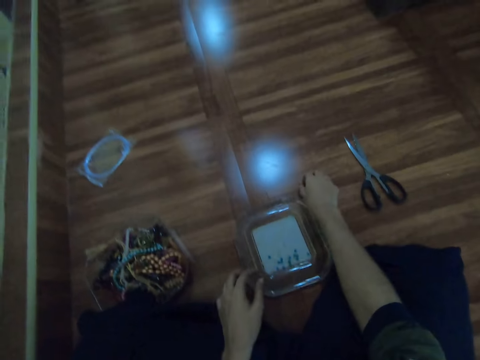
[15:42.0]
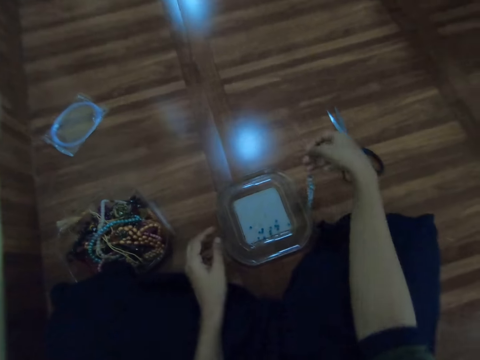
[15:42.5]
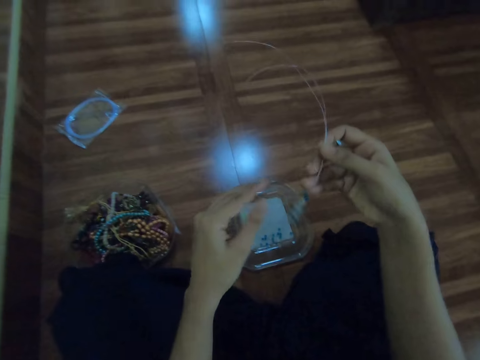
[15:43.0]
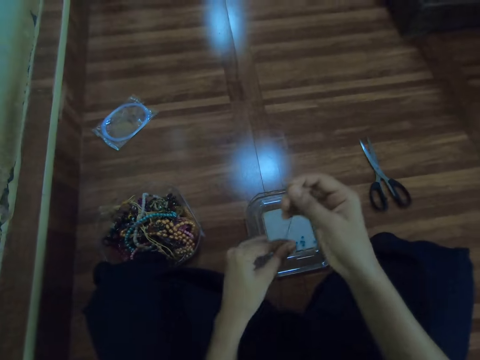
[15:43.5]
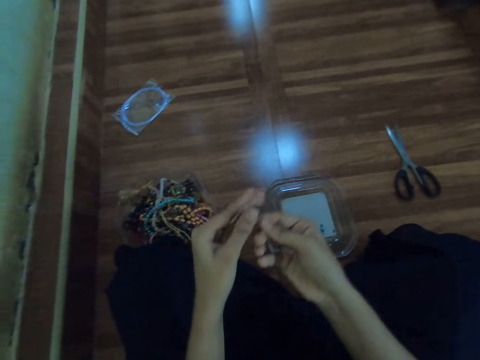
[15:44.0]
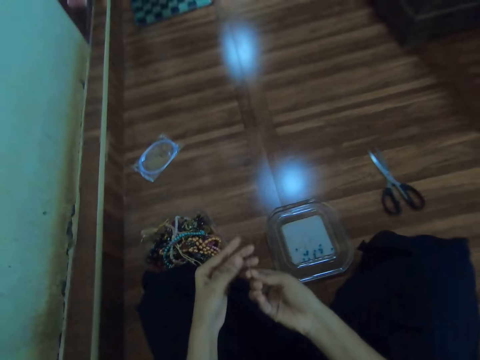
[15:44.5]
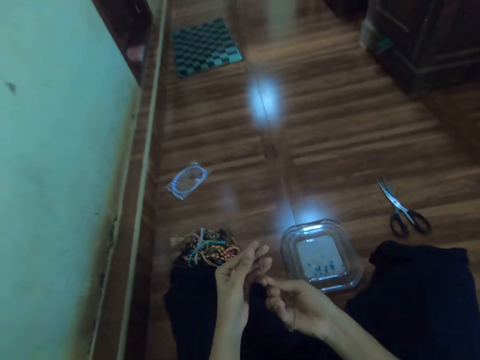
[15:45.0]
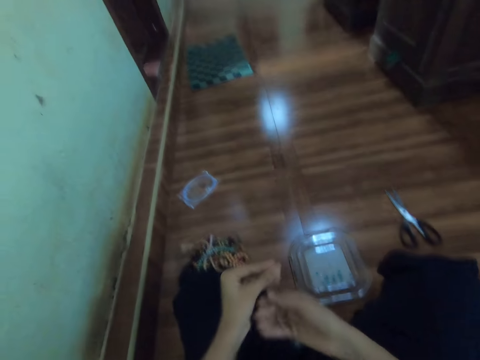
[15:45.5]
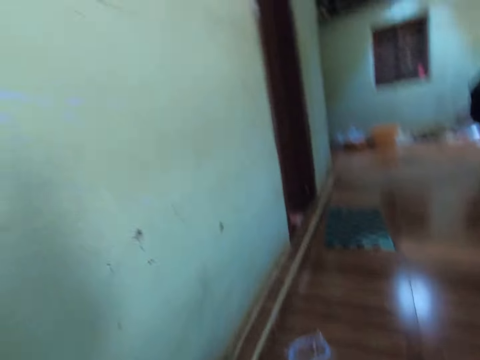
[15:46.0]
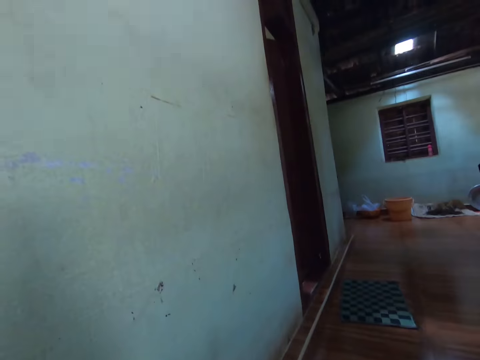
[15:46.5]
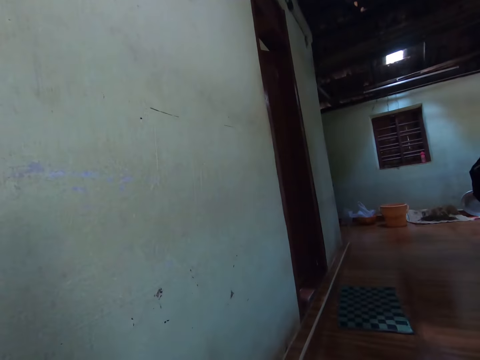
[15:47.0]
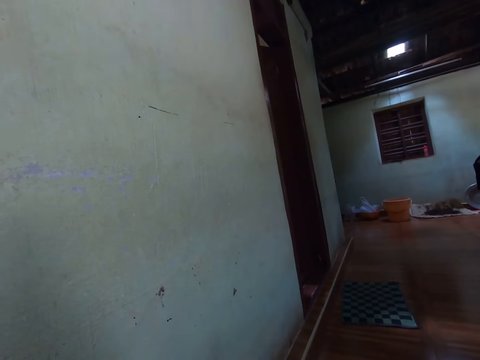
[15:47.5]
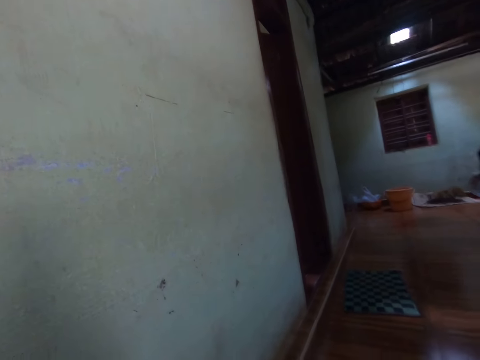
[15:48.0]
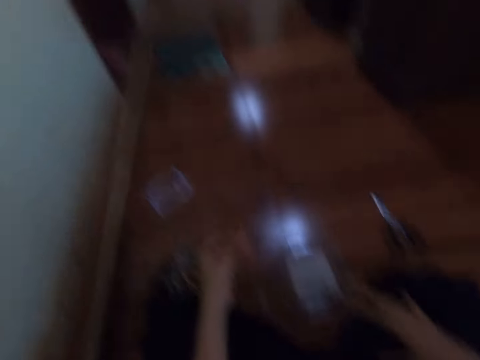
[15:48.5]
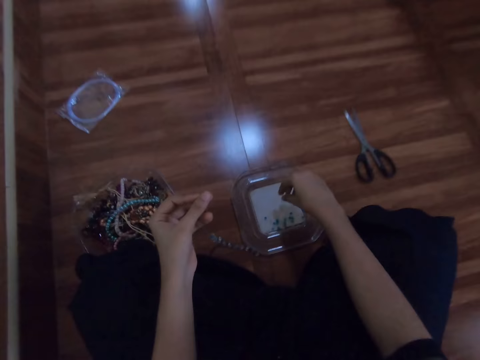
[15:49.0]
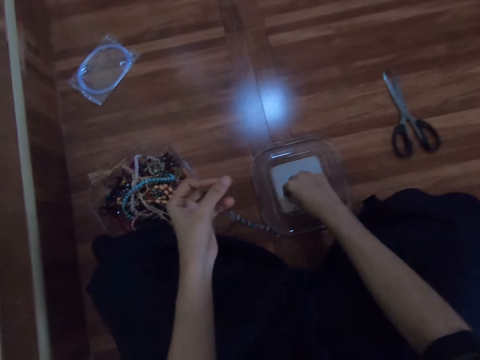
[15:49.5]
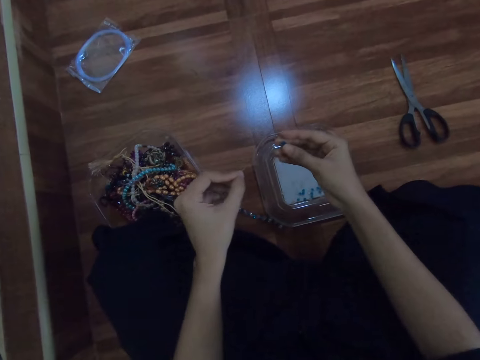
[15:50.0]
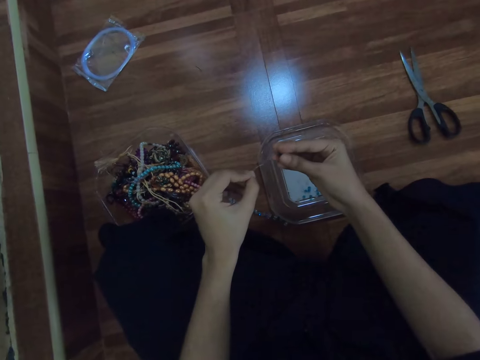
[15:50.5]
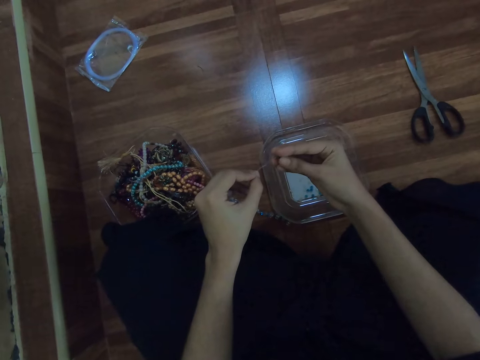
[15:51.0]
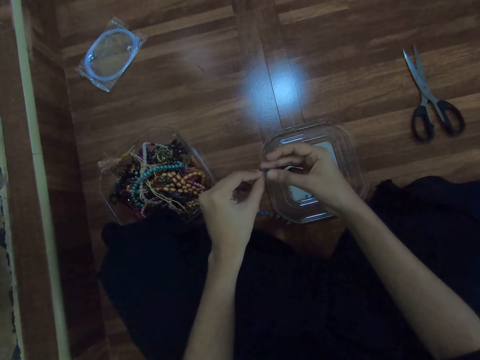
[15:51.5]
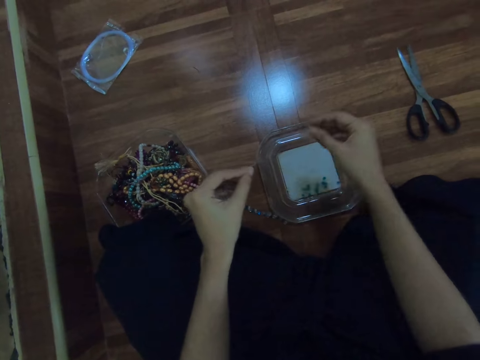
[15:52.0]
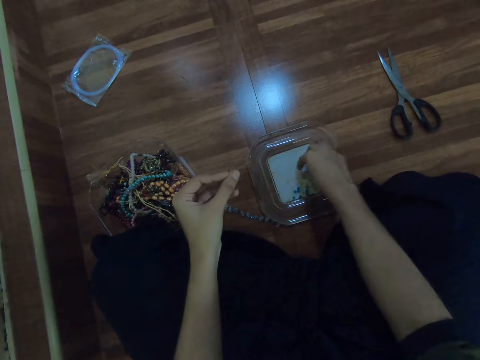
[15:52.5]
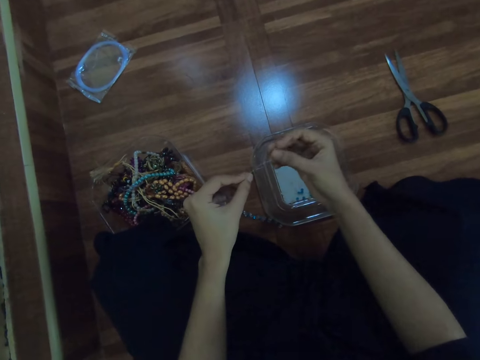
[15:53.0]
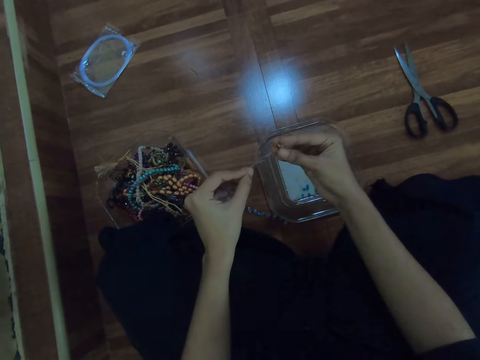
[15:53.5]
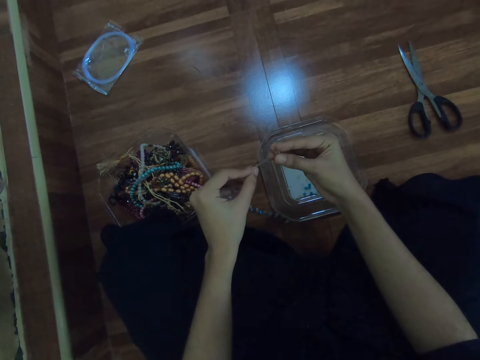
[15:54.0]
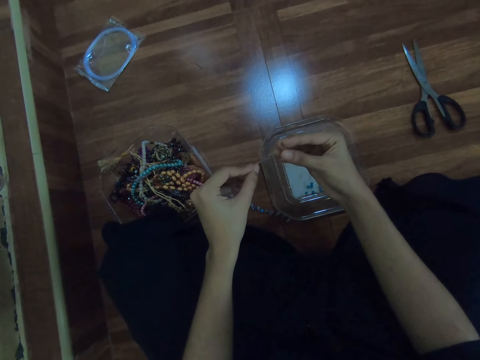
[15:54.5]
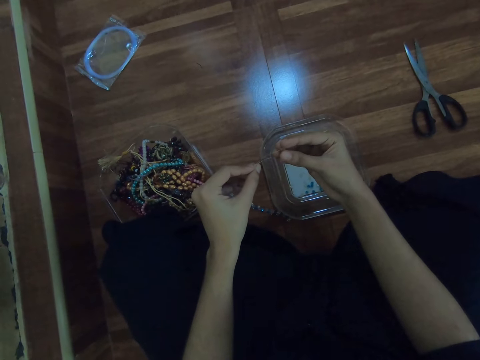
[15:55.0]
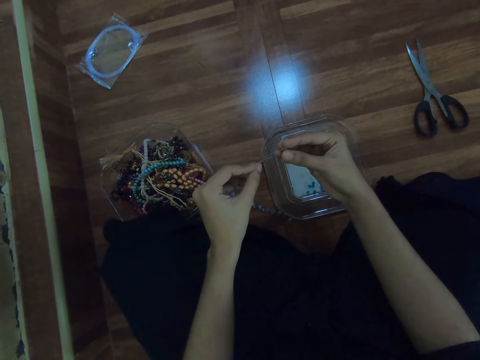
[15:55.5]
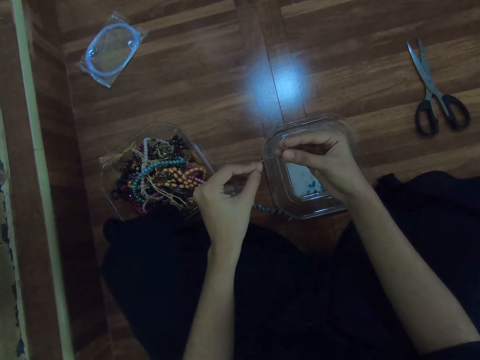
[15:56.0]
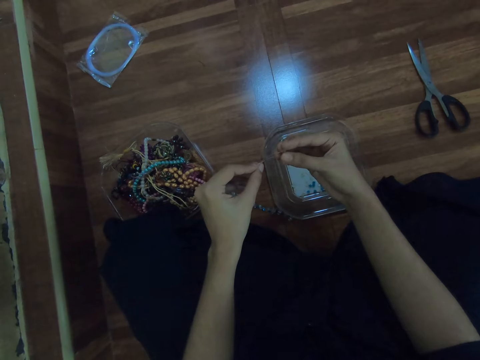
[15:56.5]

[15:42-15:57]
The camera wearer picks the beaded fishing line from the ground with her right hand. She passes the fishing line from her right hand to her left hand. She looks around. She picks a bead from the tray with her right hand. She looks at the bowl. She inserts the fishing line into the bead with her left hand. She picks a bead from the tray with her right hand. She inserts the fishing line into the bead with her left hand.

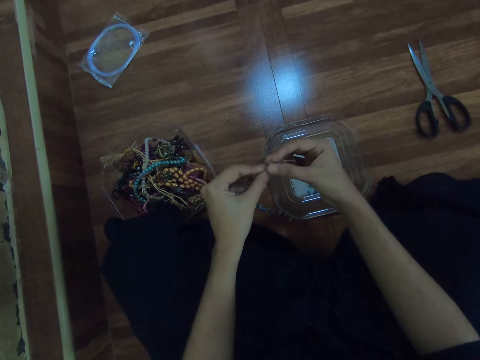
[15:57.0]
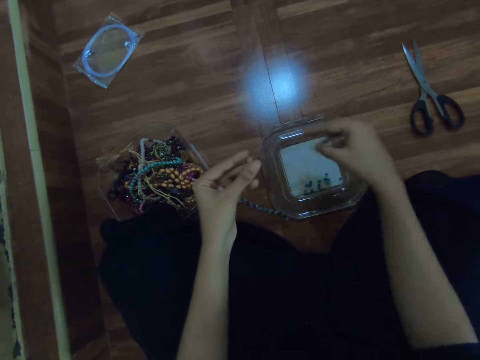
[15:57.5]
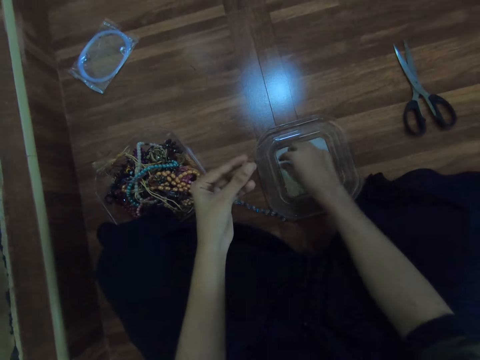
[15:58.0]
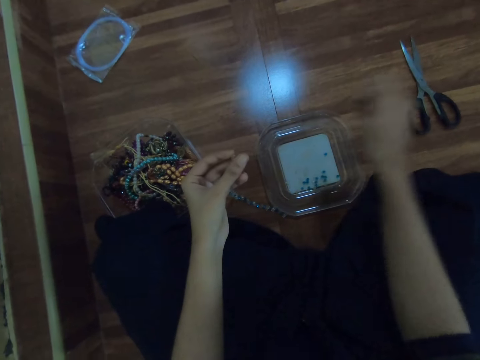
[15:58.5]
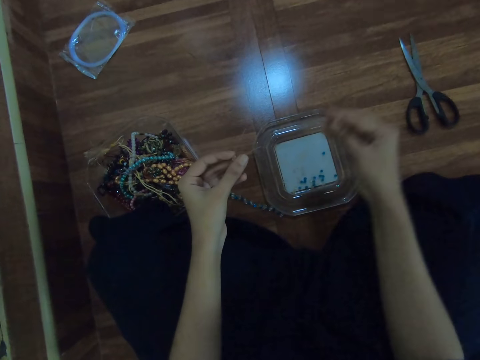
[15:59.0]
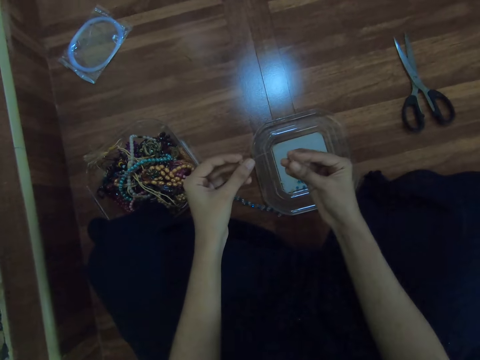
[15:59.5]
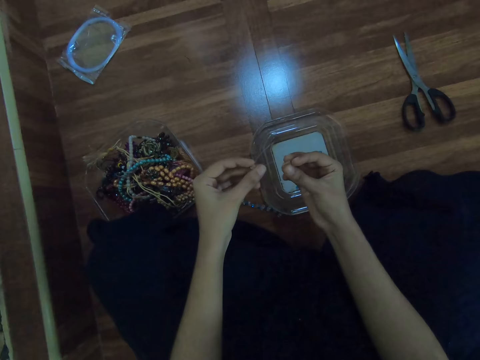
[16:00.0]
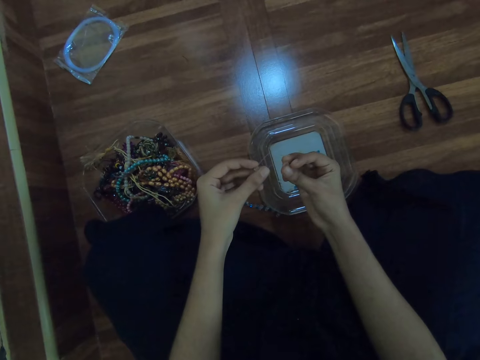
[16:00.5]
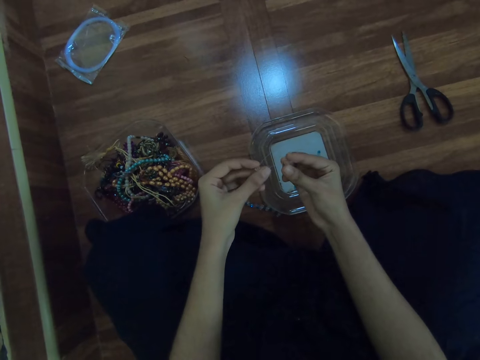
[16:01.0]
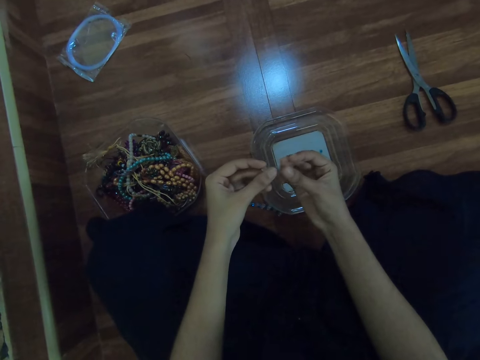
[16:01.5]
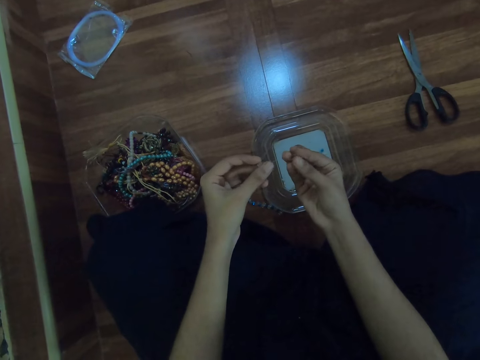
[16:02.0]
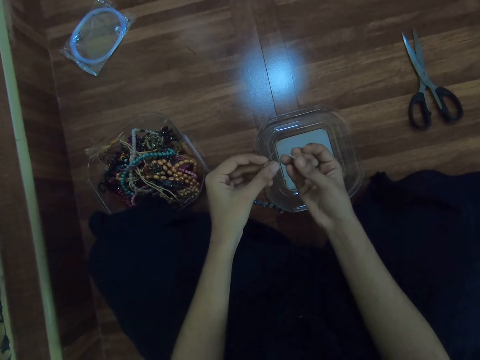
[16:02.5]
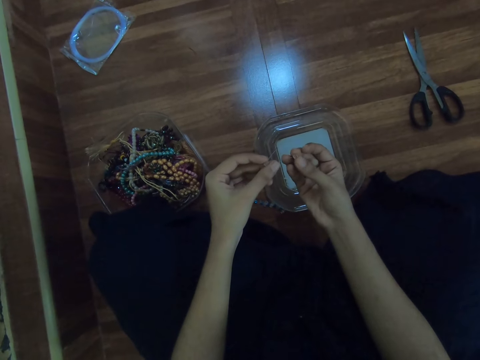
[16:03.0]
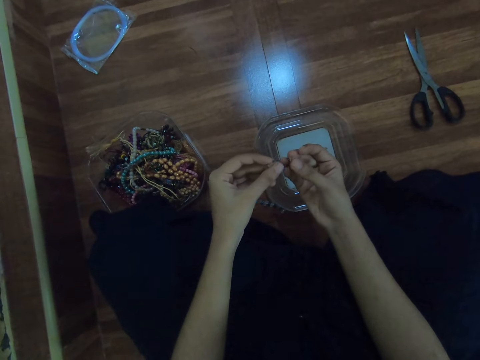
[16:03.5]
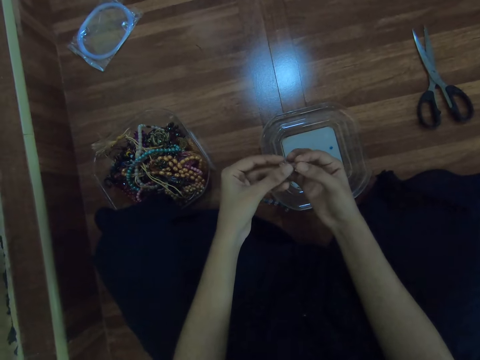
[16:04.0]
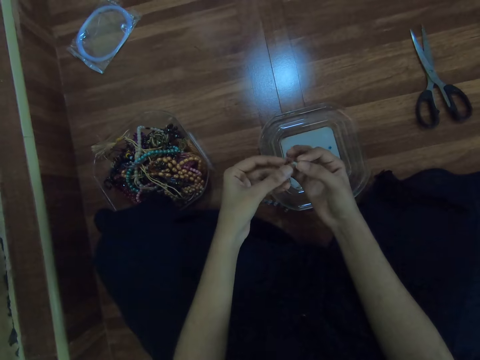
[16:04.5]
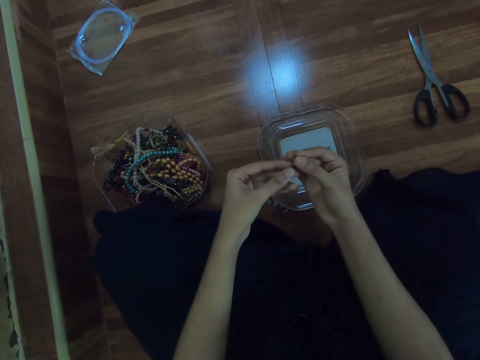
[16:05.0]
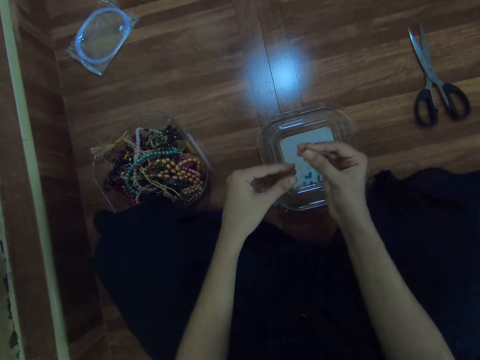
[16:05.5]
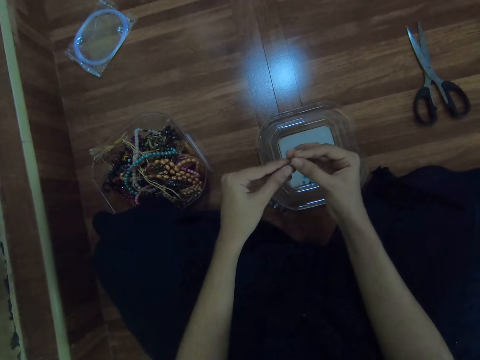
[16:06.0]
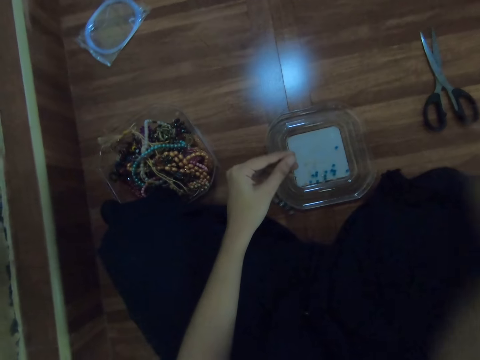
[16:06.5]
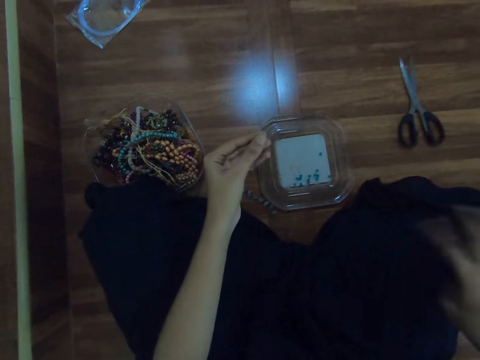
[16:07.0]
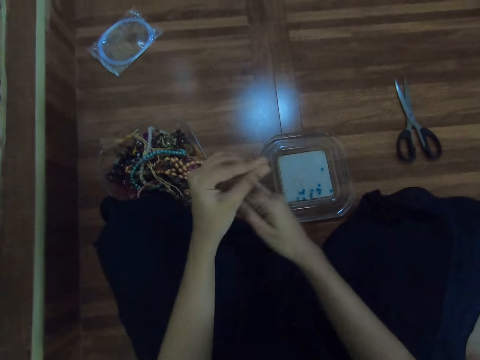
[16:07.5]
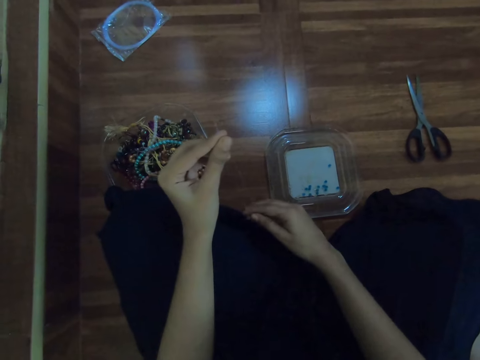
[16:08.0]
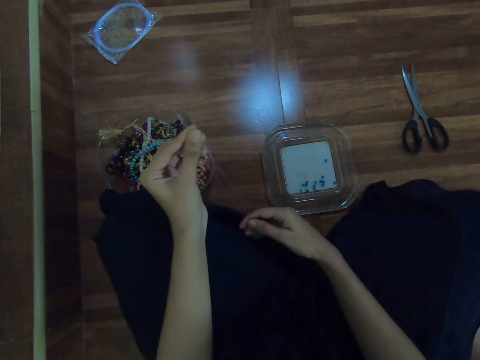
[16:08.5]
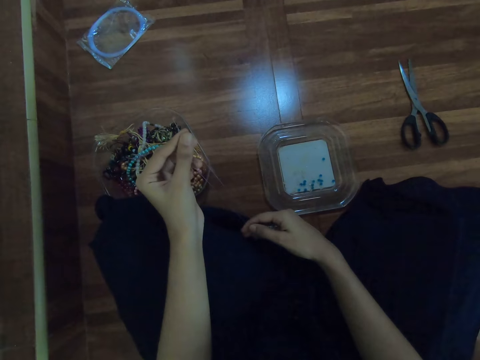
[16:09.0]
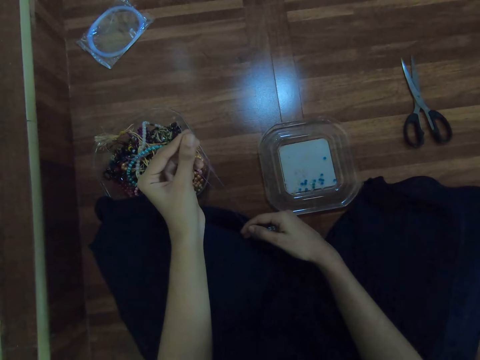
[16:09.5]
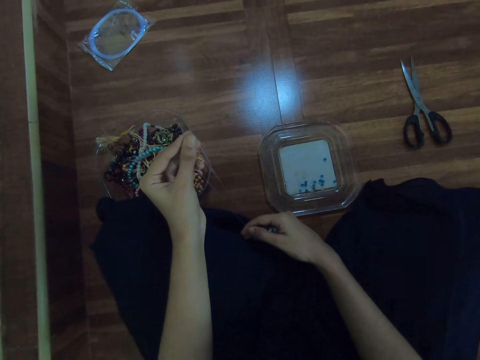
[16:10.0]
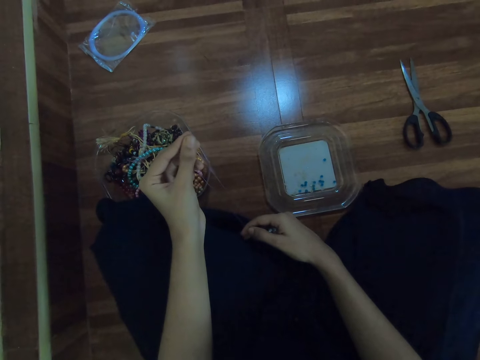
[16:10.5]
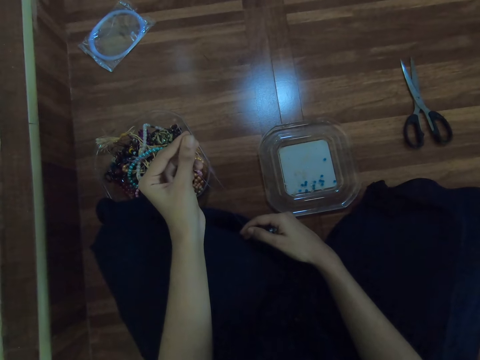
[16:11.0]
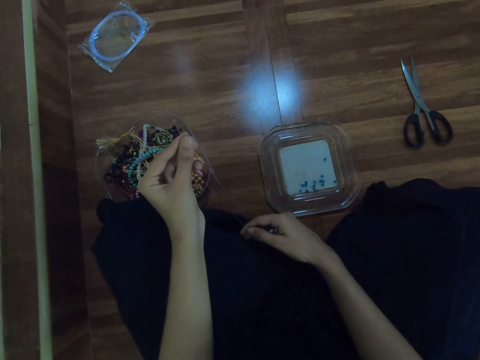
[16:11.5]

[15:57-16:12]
The camera wearer picks a bead from the tray with her right hand. She inserts the fishing line into the bead with her left hand.
